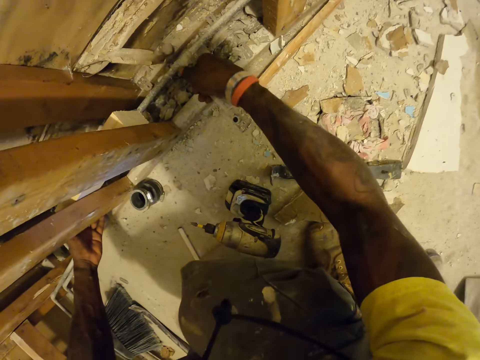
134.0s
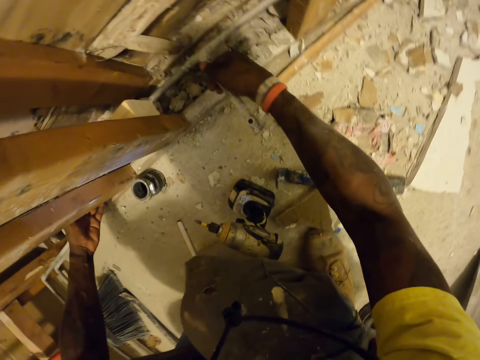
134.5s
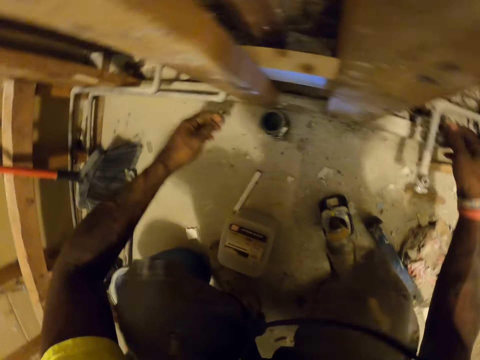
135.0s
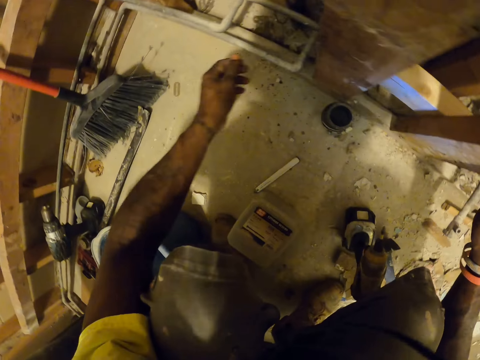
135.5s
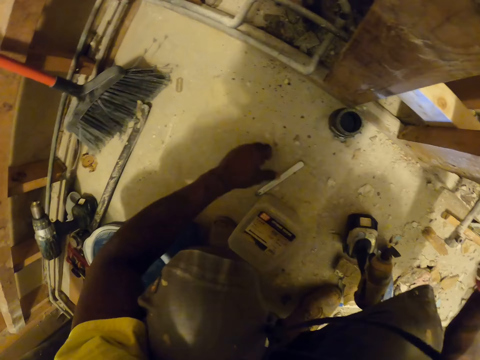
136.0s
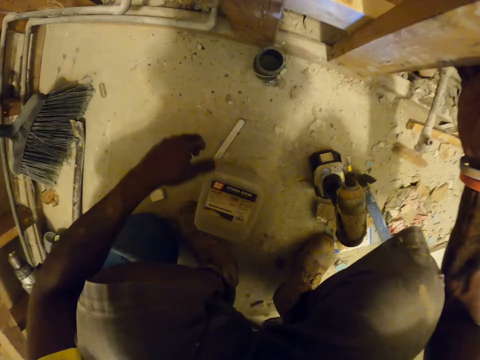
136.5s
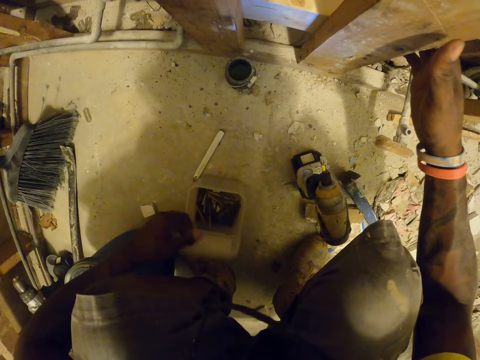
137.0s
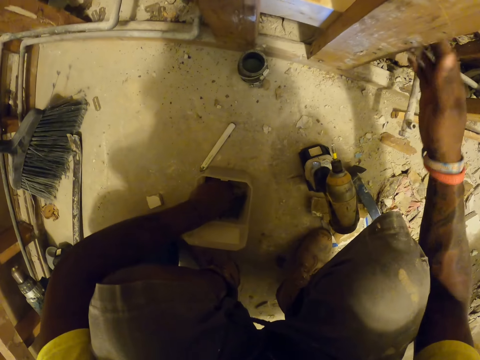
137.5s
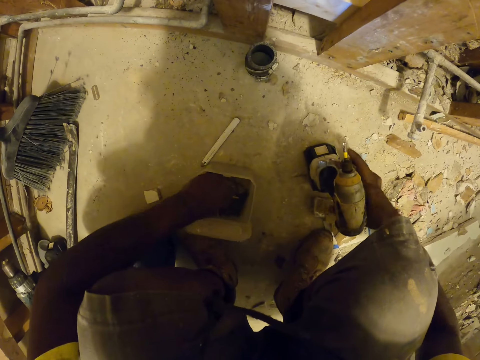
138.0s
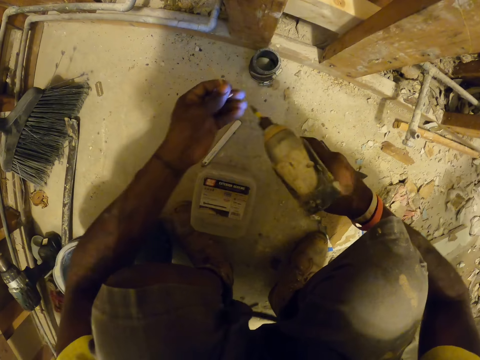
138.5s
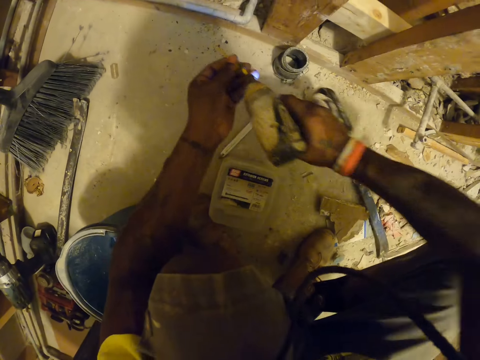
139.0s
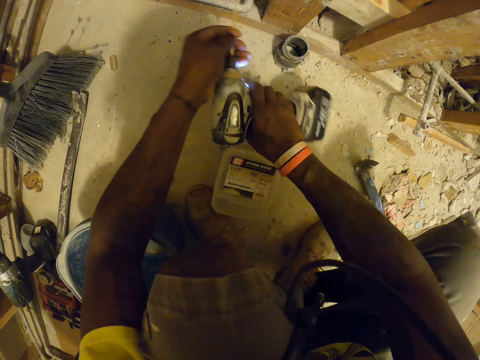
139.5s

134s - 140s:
The camera wearer pulls a pipe. He checks the pipe with his right hand. A person scoops waste. The camera wearer touches a pencil. He opens a nail container. He picks up a nail from the box with his left hand. He picks a drill. He puts the nail in the drill chuck.

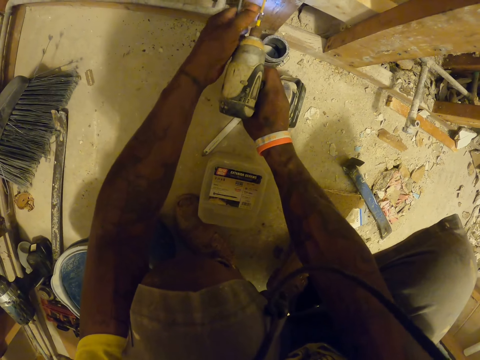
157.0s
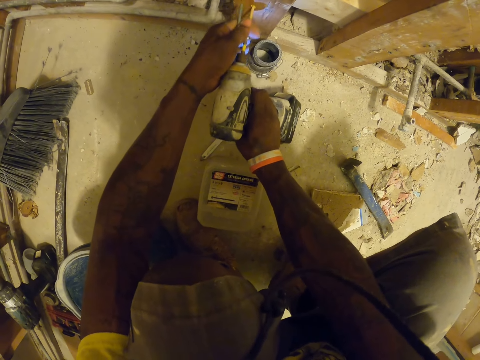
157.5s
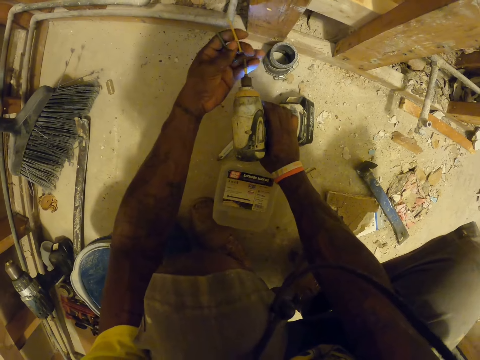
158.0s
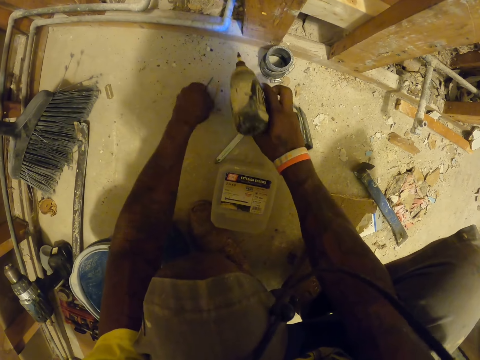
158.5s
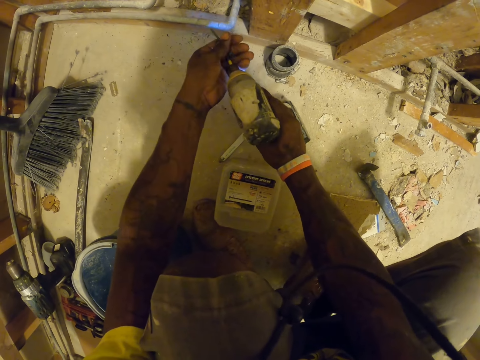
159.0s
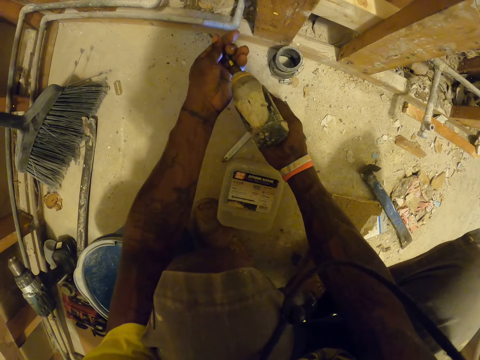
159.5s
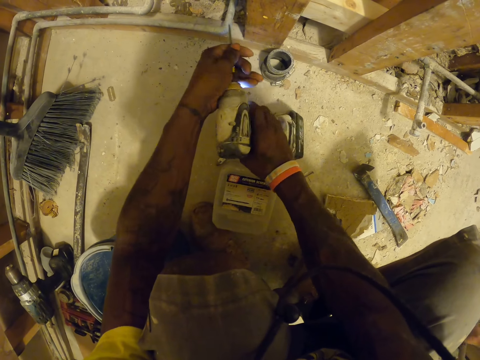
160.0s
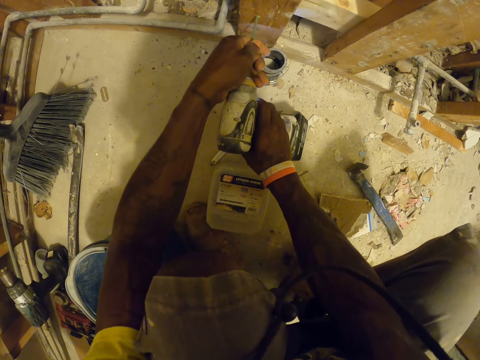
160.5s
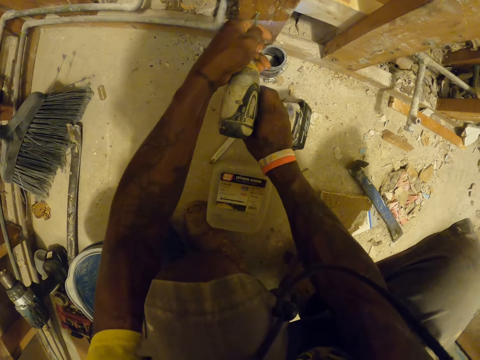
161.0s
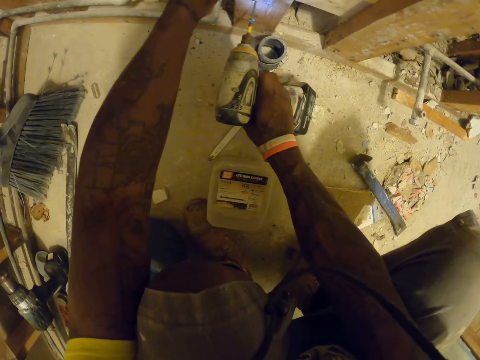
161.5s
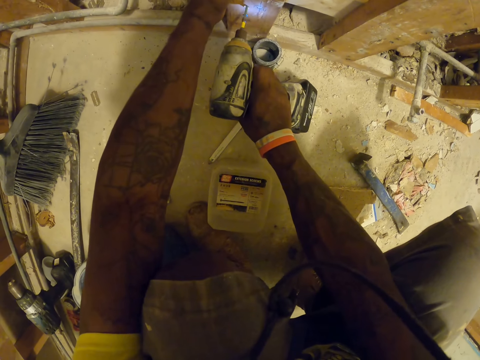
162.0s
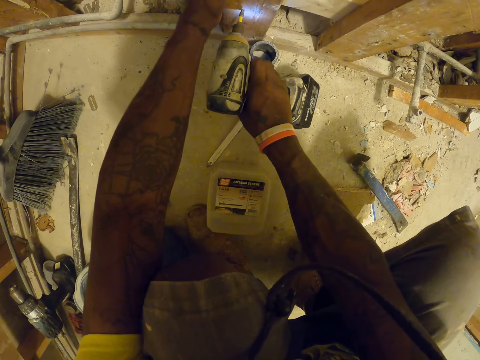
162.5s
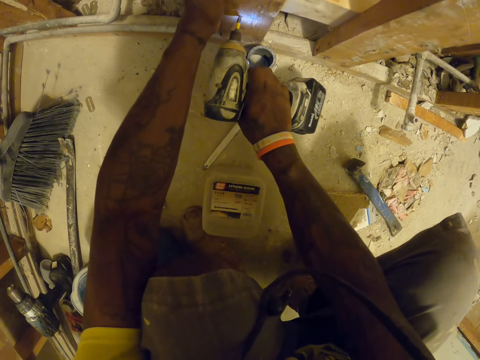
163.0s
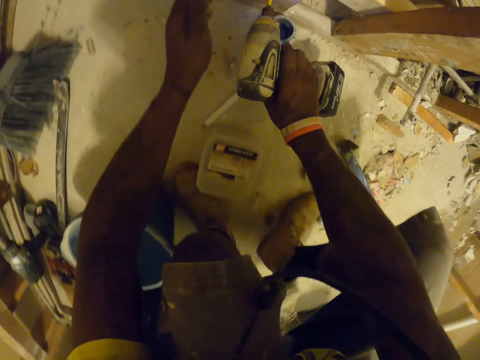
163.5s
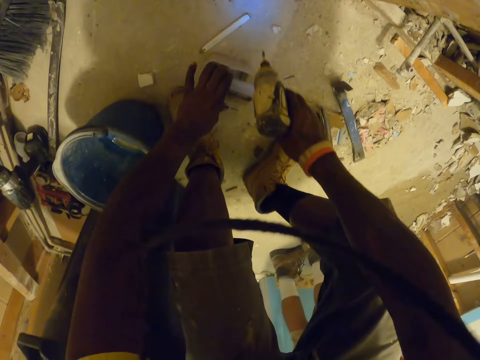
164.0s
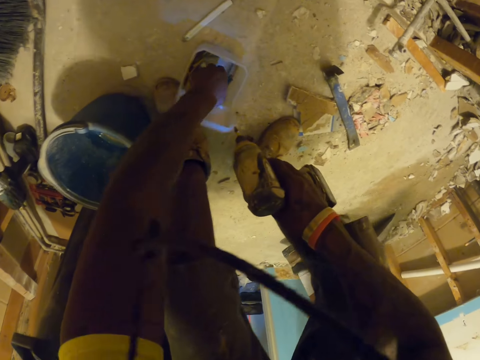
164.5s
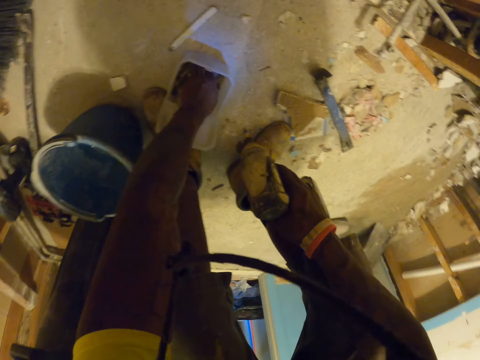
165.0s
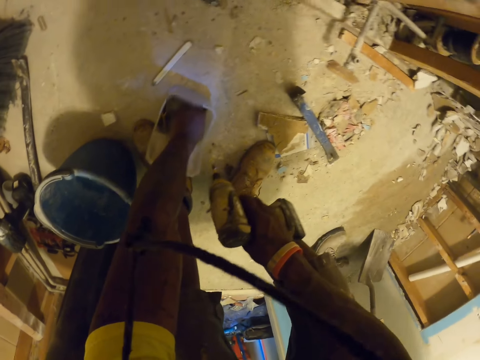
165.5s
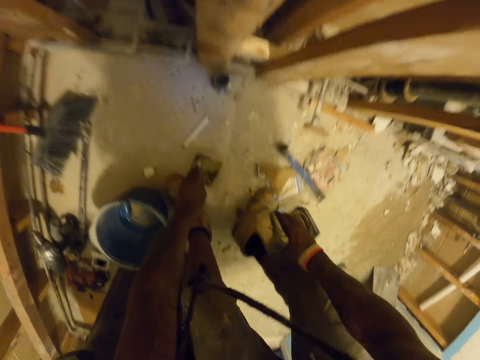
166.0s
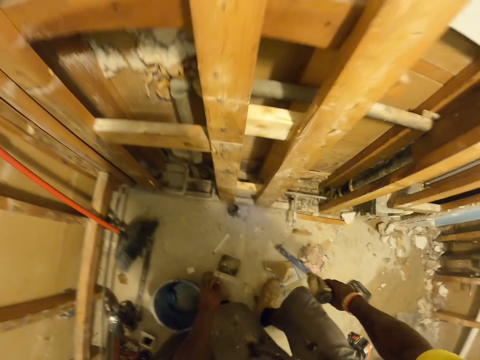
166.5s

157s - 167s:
The camera wearer picks up the nail with the left hand. He drops the small wood or nail on the floor with his left hand. He puts a nail in the drill chuck. He drives the nail in the wood using the drill. He holds the wood. He holds the drill. A person holds a spade. The camera wearer stands. He opens the box with his left hand. He picks up a nail from the box with his left hand.

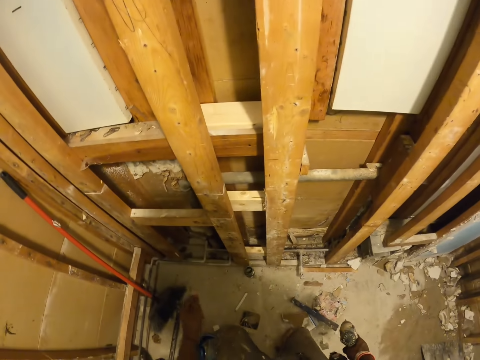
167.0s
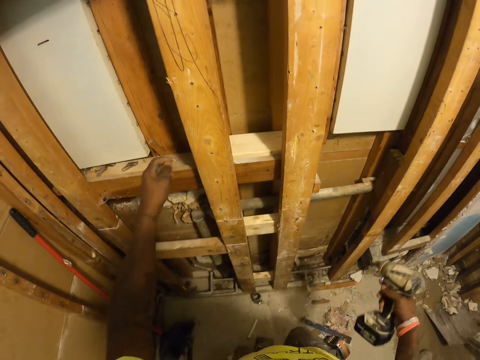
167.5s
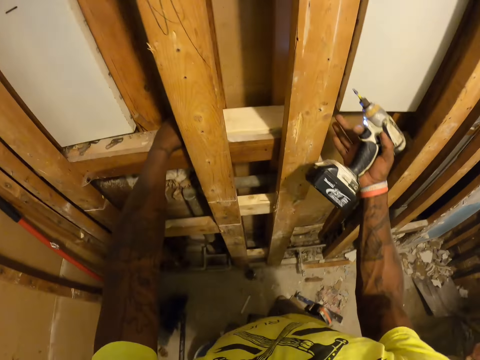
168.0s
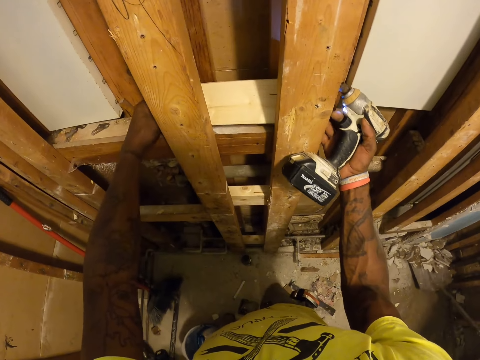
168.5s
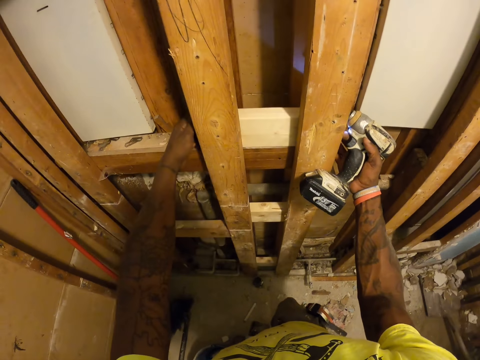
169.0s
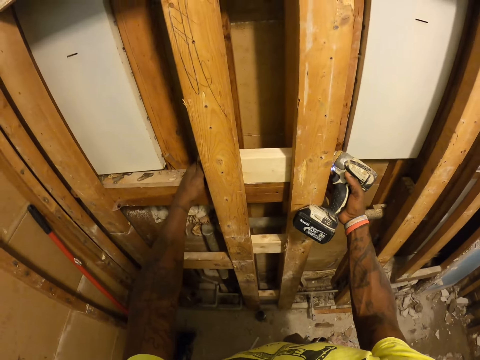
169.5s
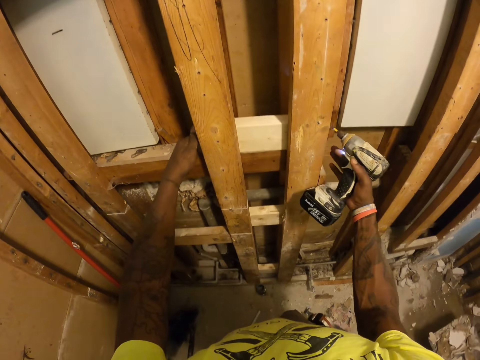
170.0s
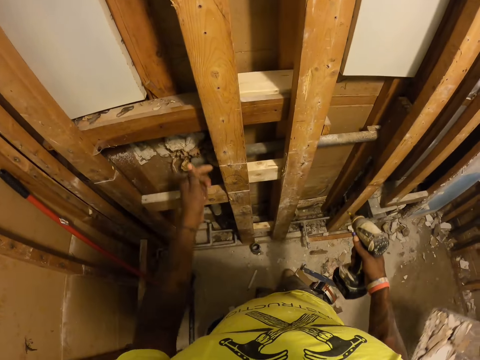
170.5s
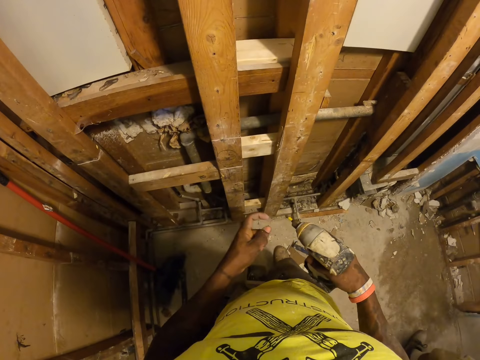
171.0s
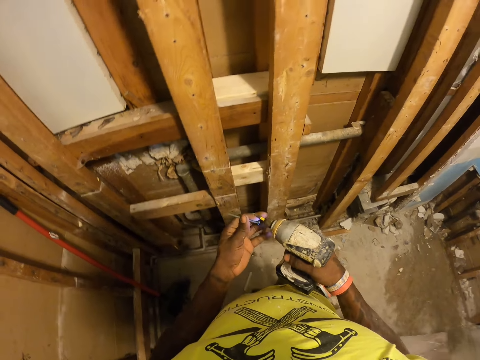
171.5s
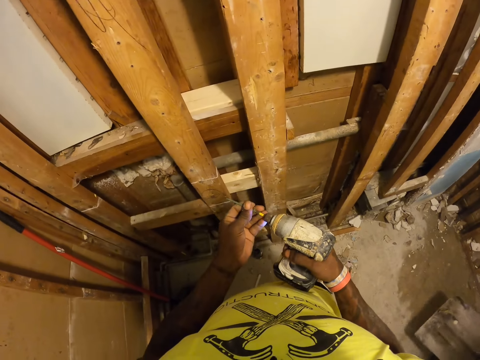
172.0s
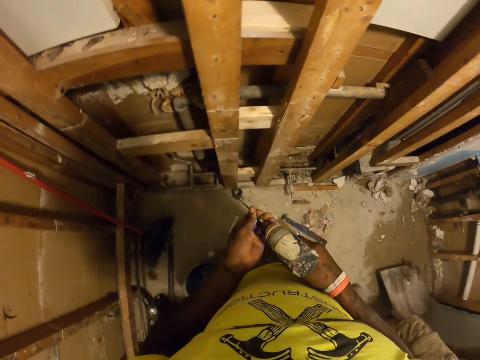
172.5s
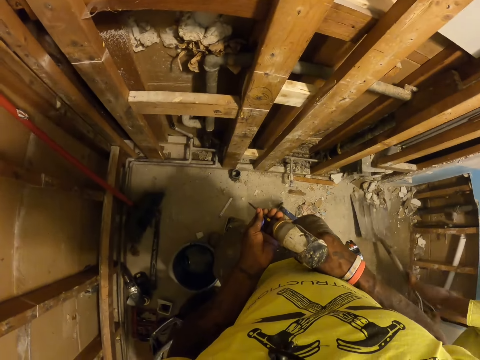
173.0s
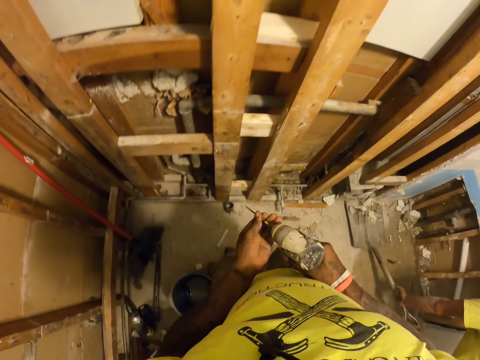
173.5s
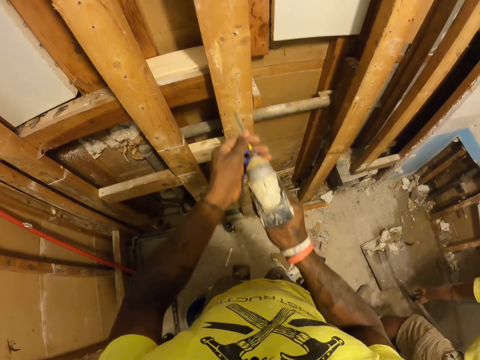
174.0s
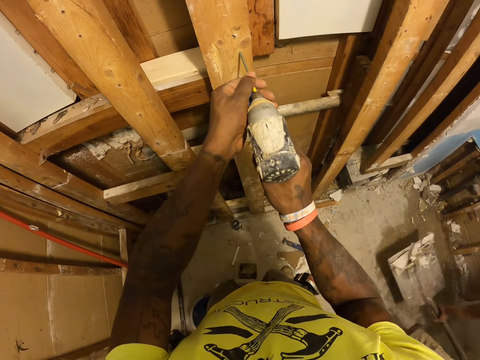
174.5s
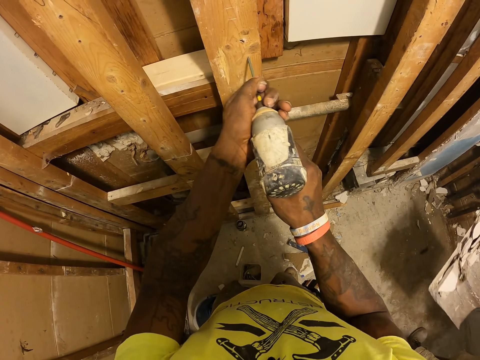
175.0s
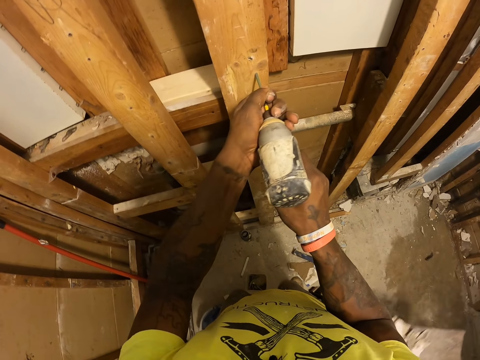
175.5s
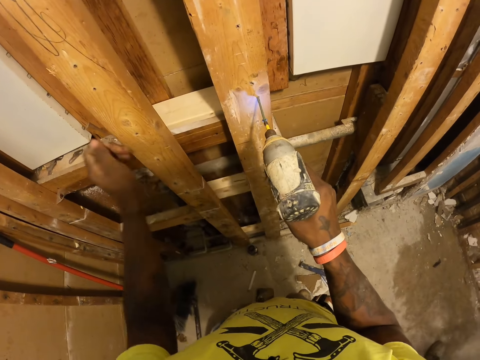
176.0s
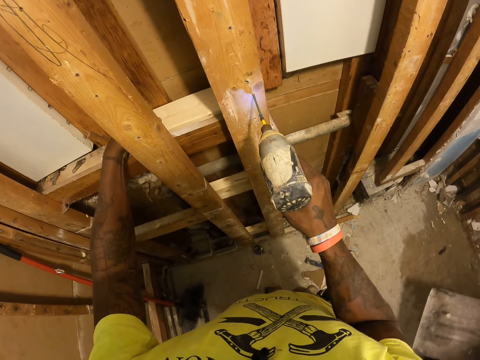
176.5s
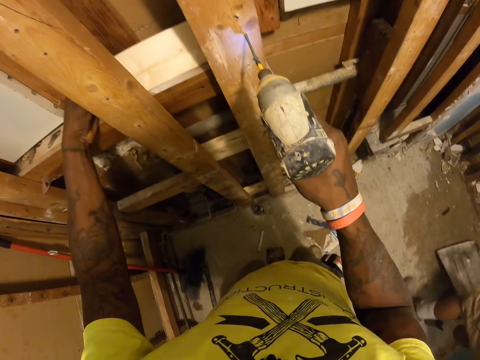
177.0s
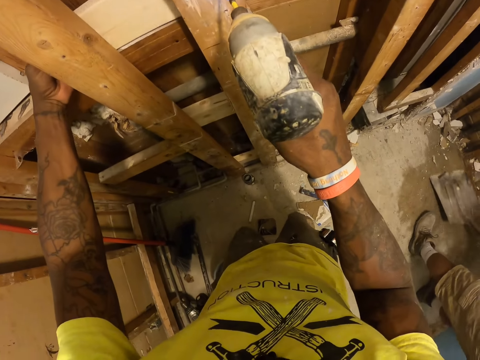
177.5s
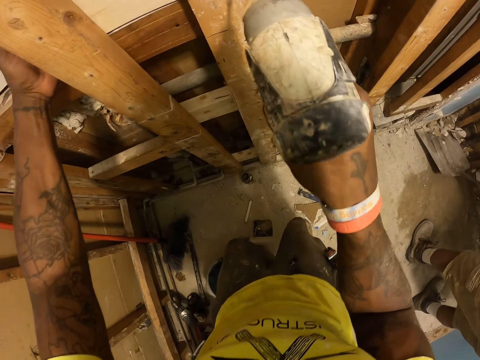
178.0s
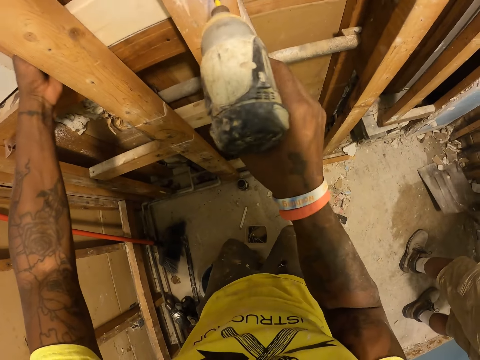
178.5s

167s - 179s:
The camera wearer aligns a wood. A person scoops waste. The camera wearer places the white wood against the wooden structure. The person disposes the waste. The camera wearer unhands the wood. He puts a nail in the drill chuck. The person scoops waste. The camera wearer drives the nail in the wood using the drill. The person disposes the waste. The camera wearer aligns the wood. He lifts up the white wood with his left hand. The person scoops waste.
